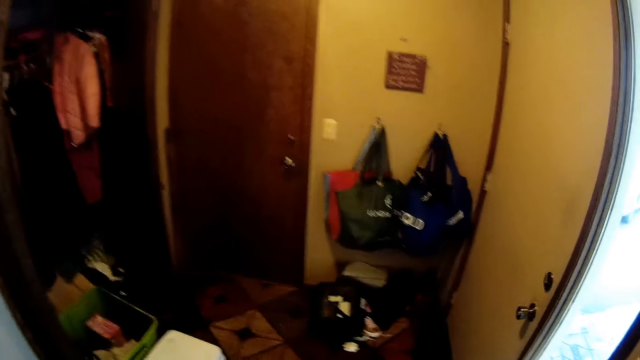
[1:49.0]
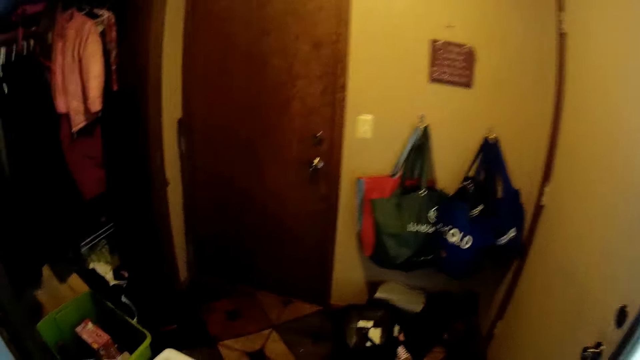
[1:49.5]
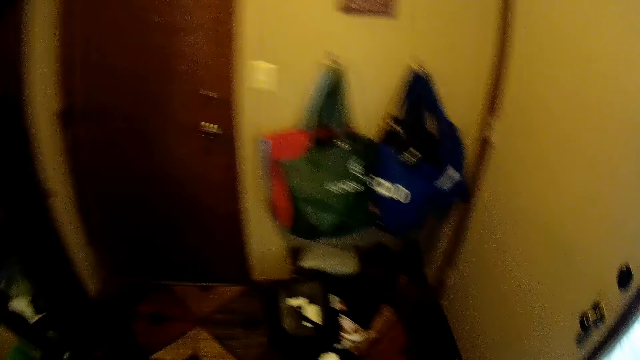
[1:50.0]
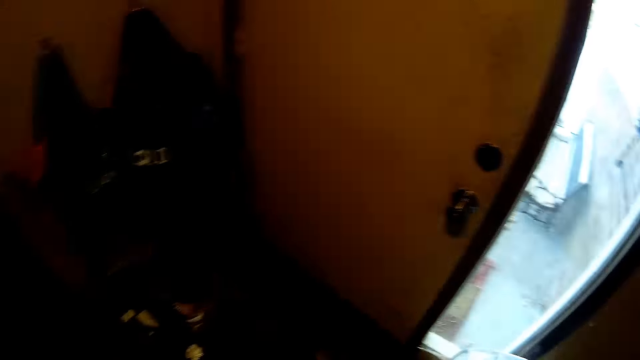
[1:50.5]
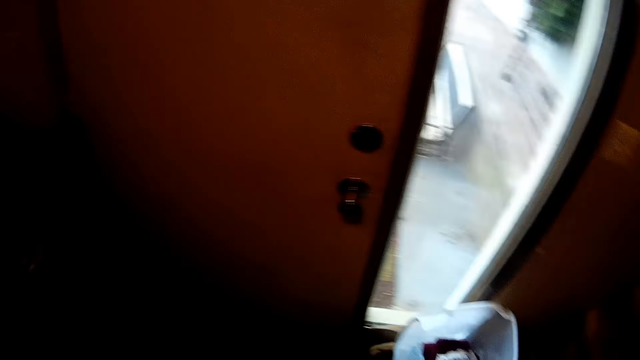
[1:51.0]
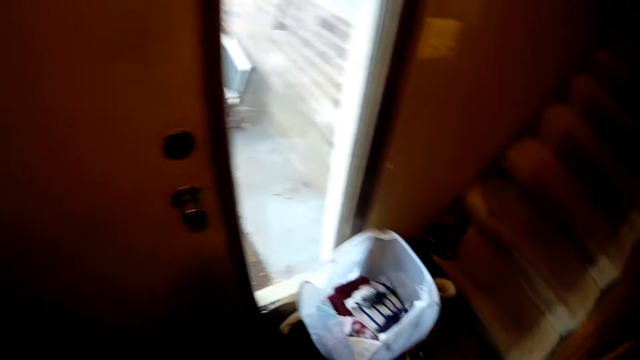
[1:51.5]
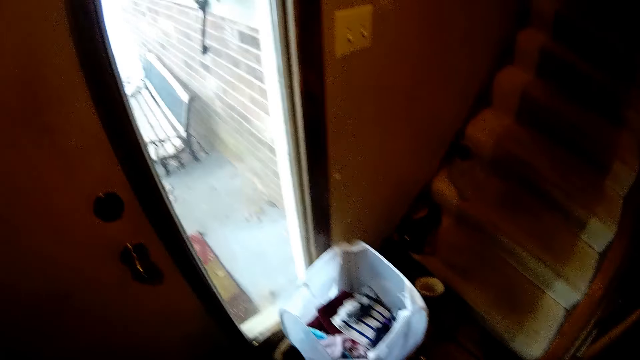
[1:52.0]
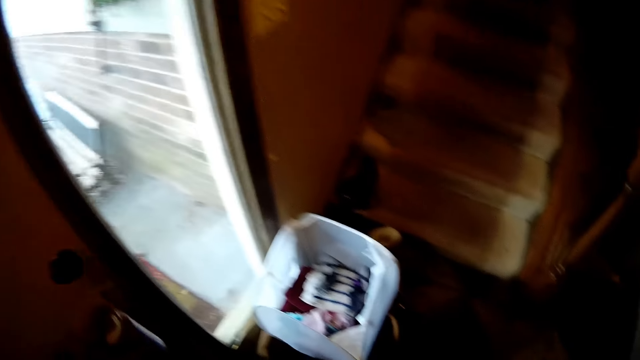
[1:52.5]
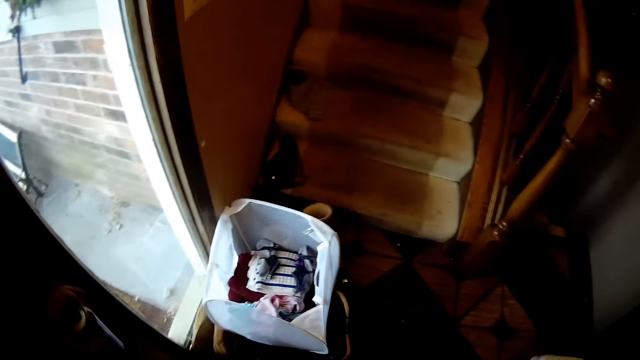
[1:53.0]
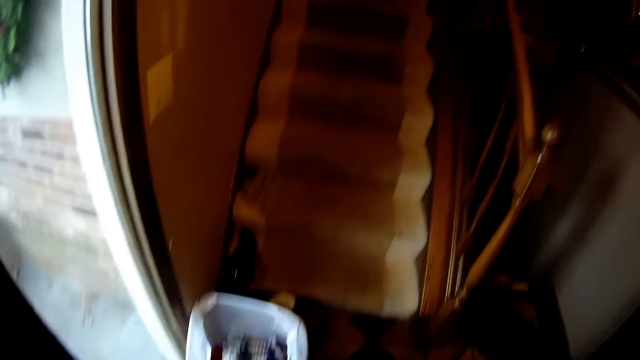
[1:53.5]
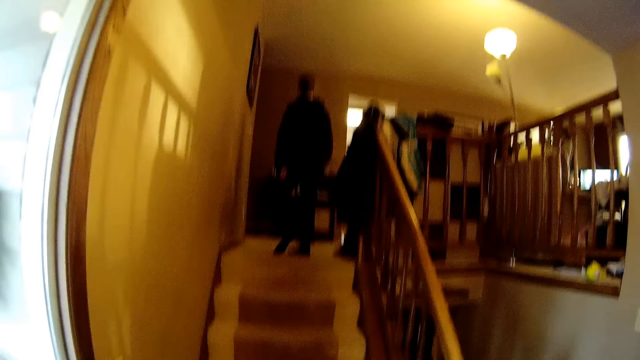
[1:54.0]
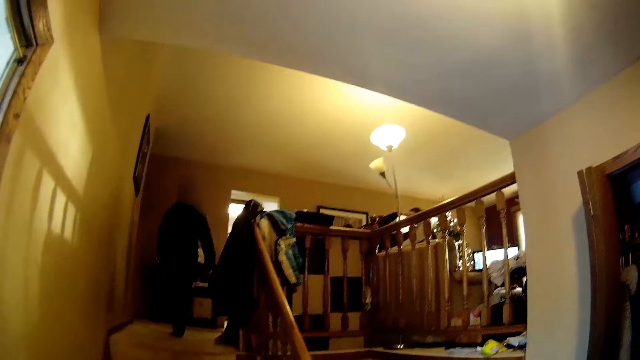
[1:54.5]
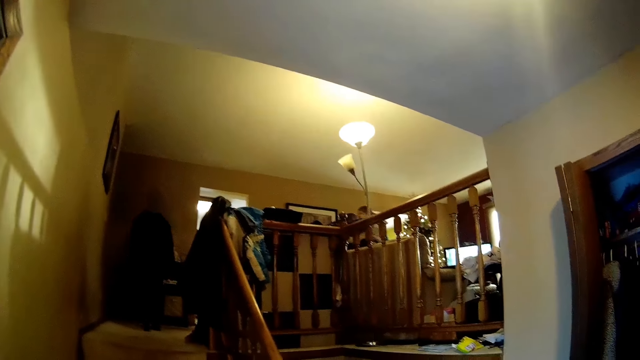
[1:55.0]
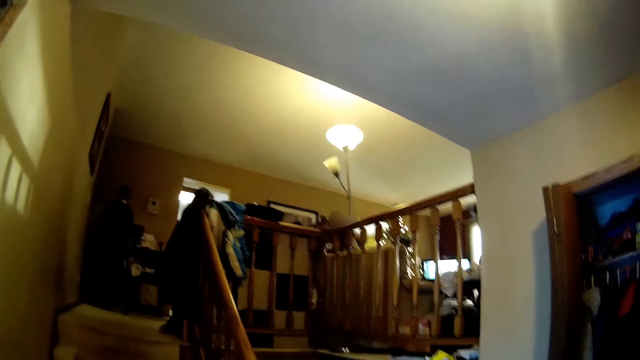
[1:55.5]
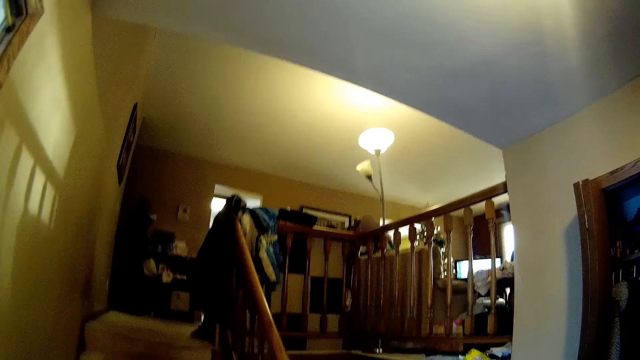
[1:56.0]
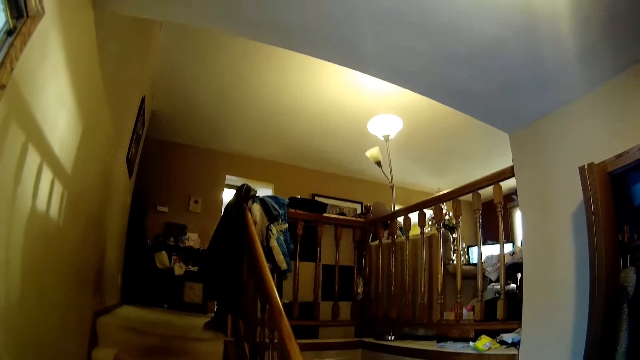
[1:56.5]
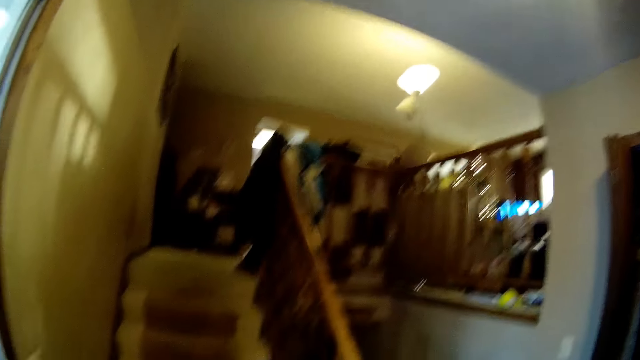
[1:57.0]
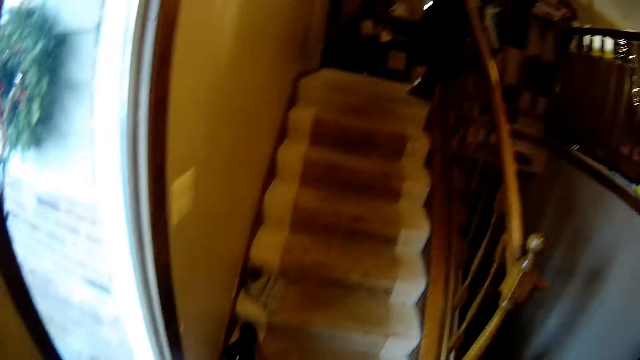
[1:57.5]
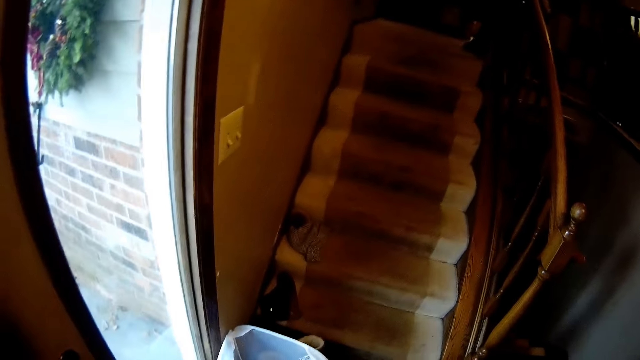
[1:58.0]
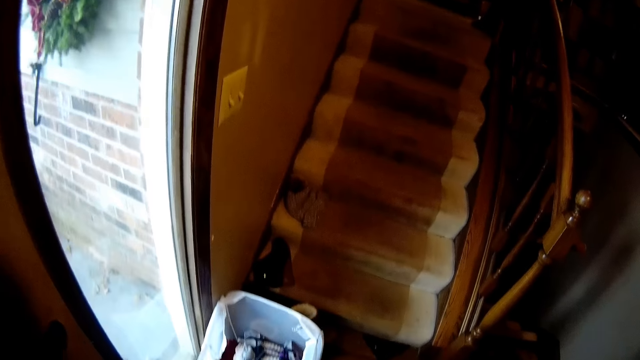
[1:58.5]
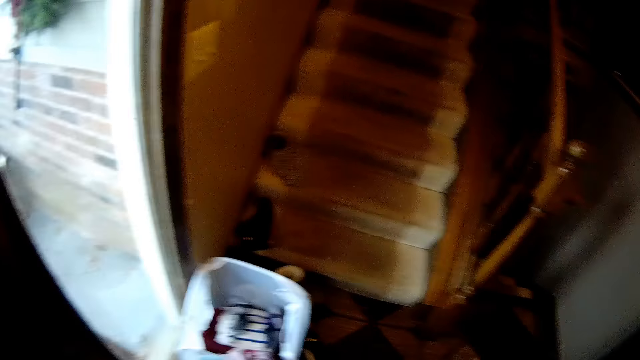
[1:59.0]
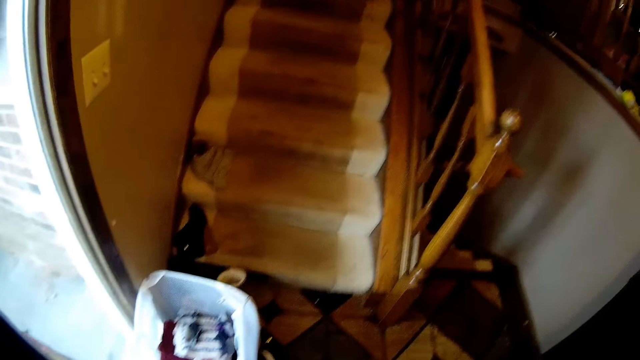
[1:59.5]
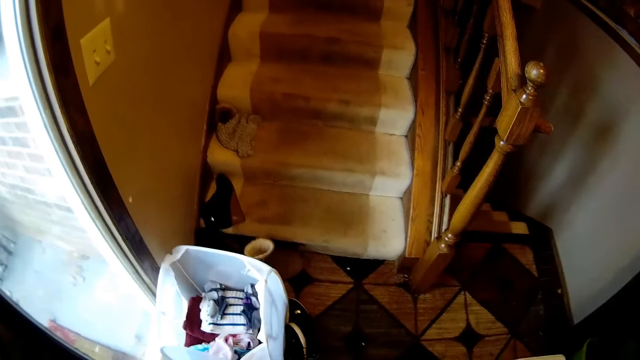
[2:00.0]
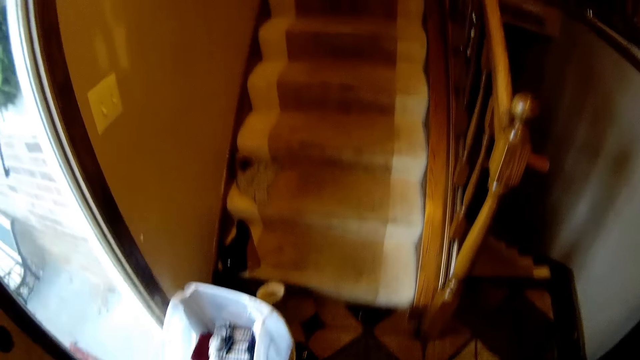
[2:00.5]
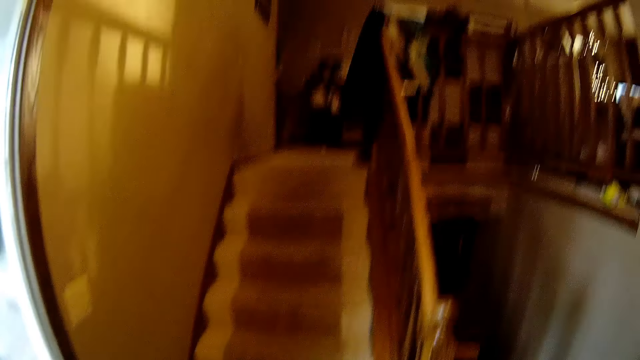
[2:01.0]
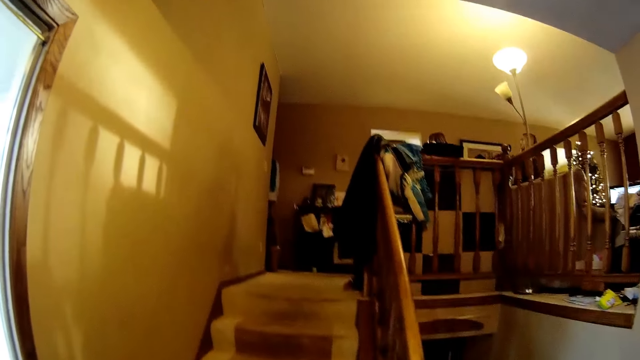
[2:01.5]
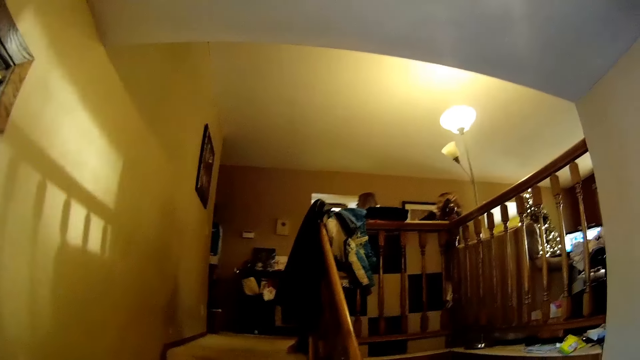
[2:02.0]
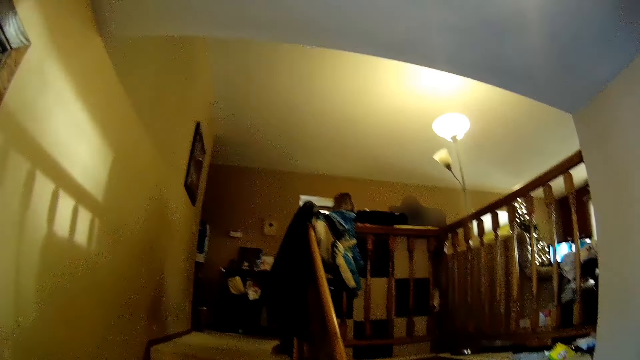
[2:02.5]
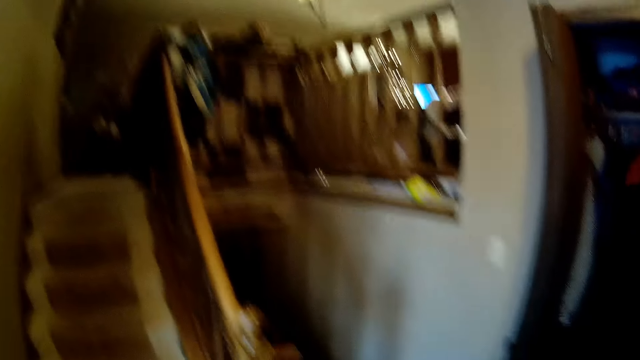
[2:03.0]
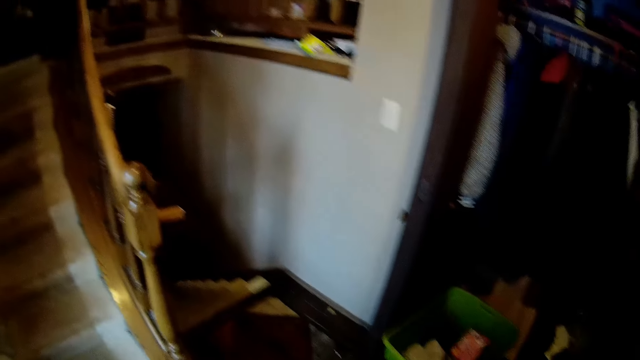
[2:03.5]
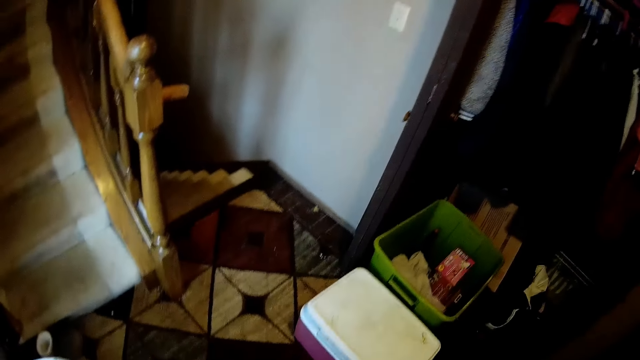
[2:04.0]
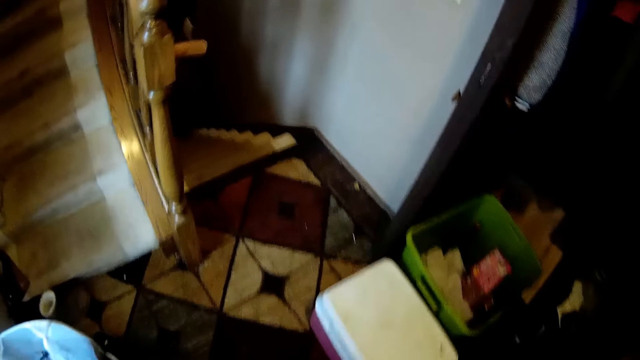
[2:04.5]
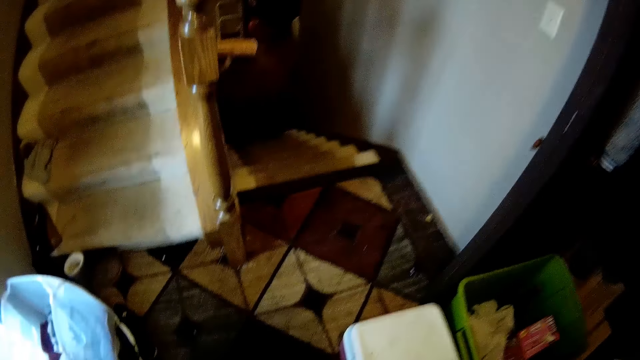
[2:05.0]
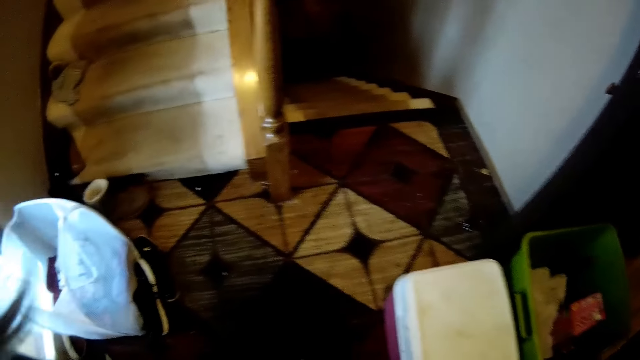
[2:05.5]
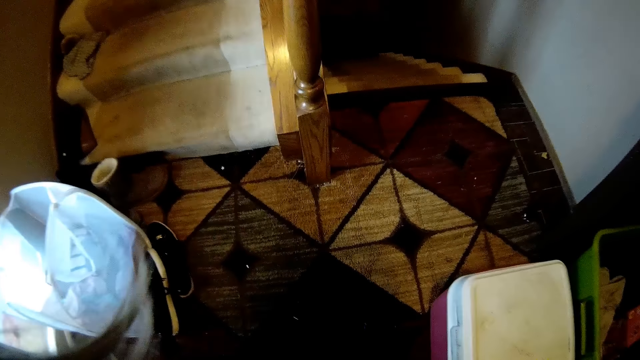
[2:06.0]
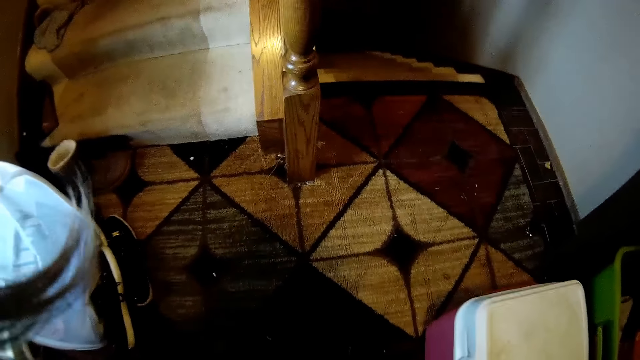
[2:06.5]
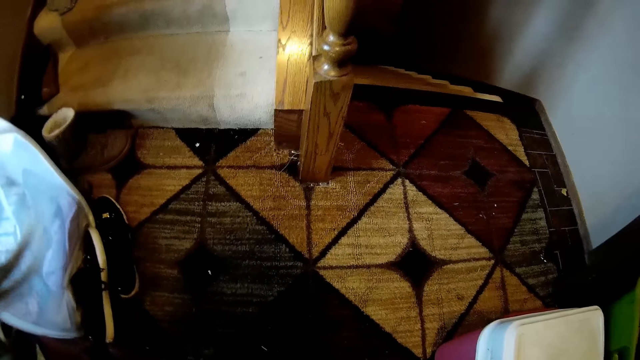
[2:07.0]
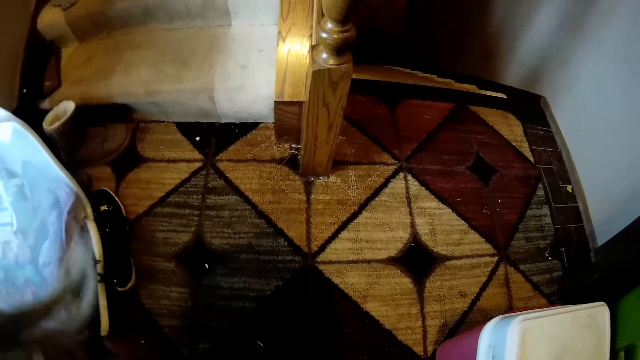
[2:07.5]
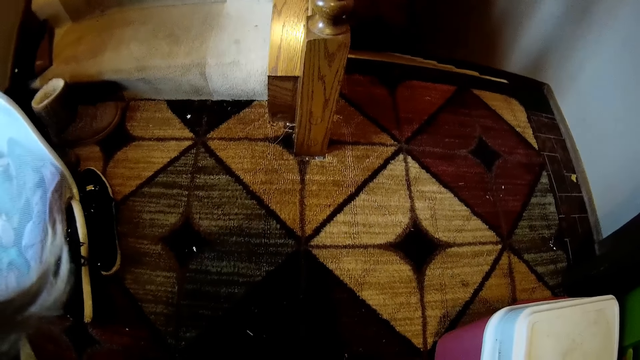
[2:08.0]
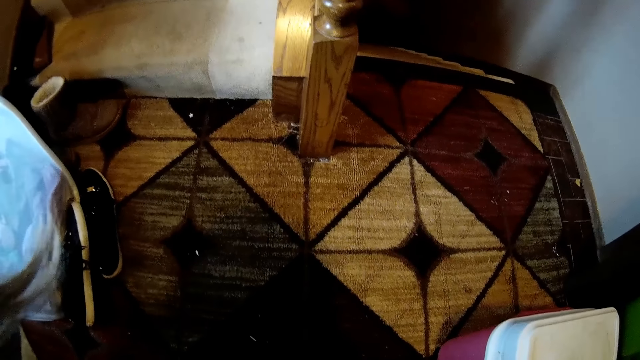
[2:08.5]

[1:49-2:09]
The camera wearer walks in the house. A boy walks in the house. The camera wearer walks in the house.
